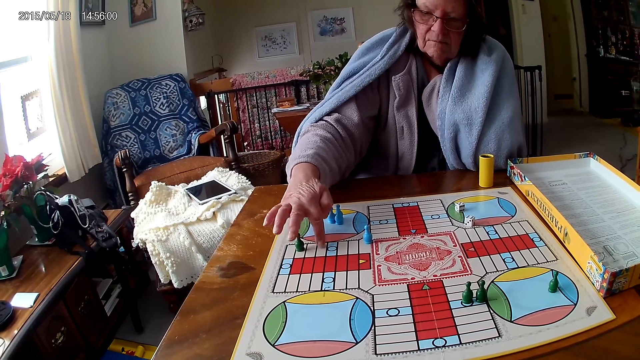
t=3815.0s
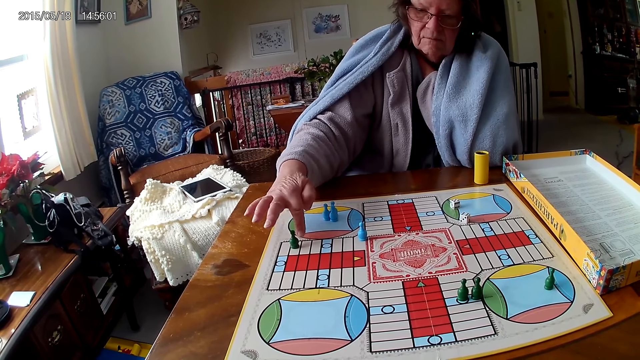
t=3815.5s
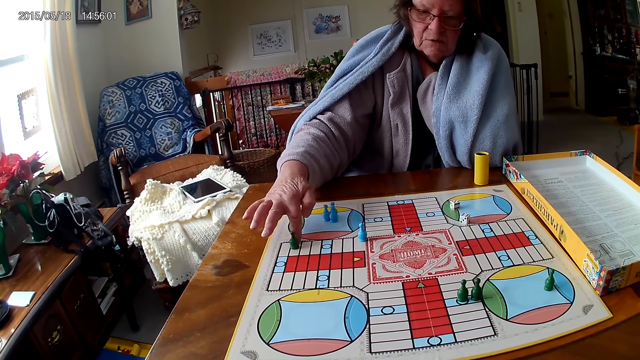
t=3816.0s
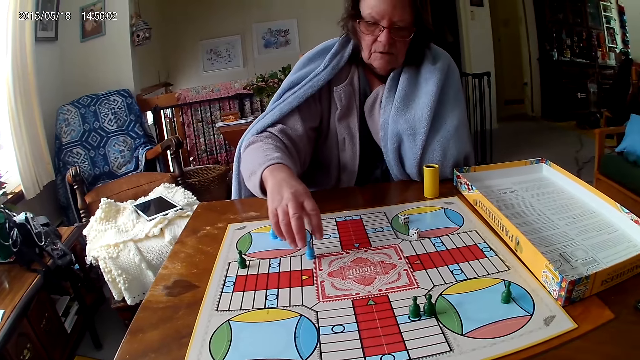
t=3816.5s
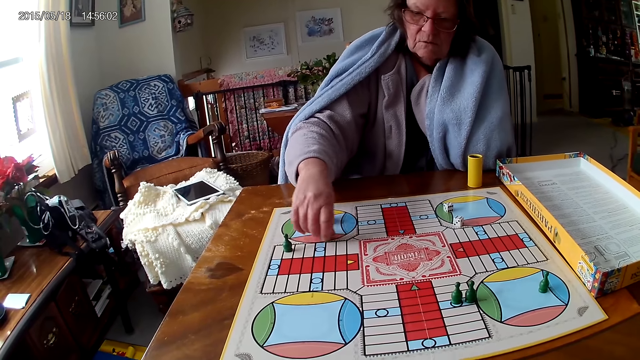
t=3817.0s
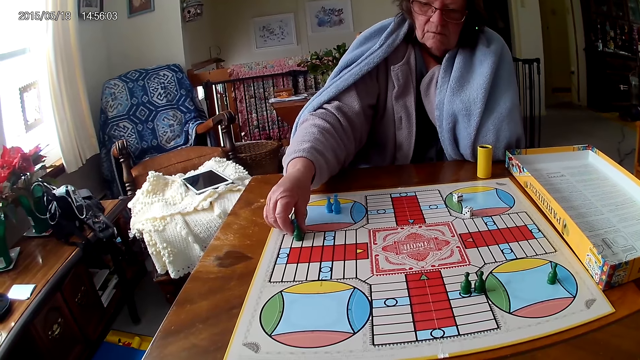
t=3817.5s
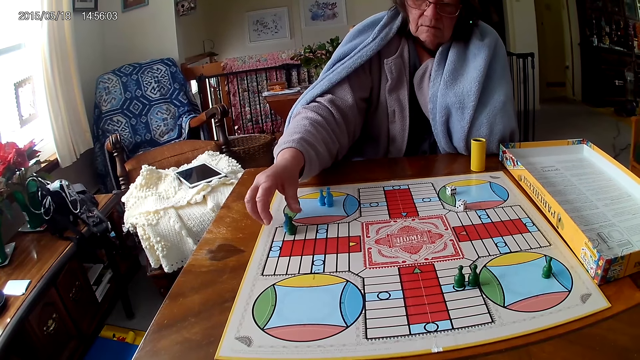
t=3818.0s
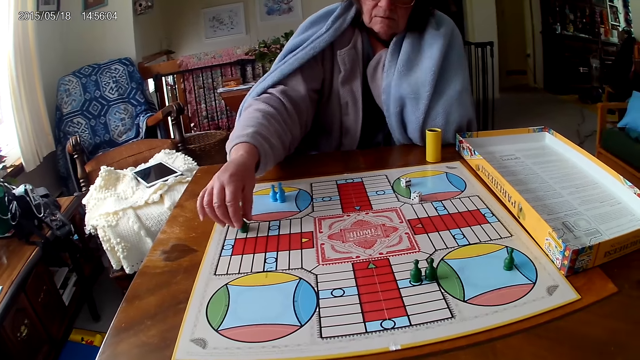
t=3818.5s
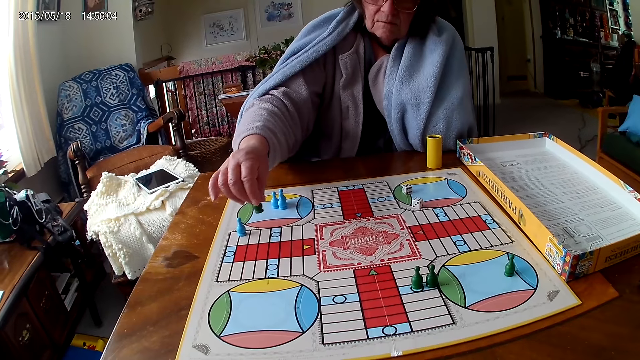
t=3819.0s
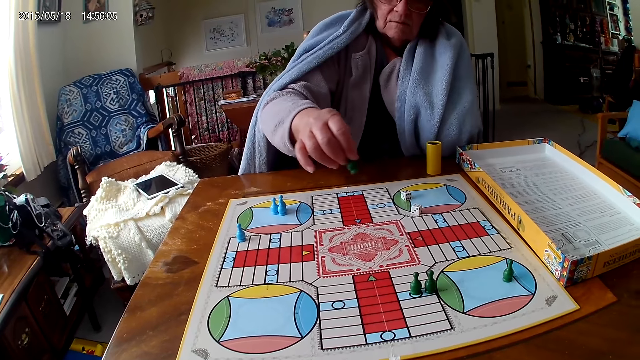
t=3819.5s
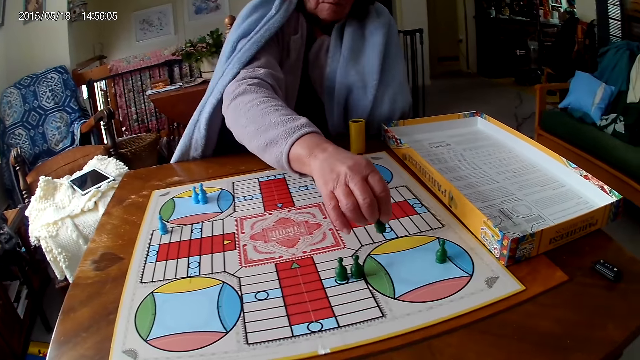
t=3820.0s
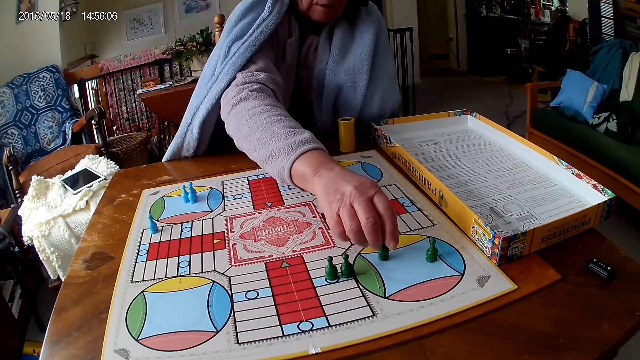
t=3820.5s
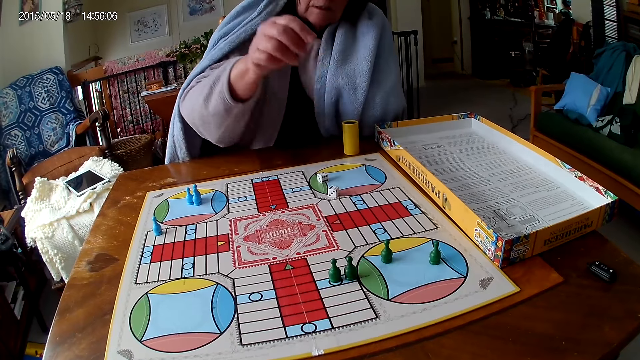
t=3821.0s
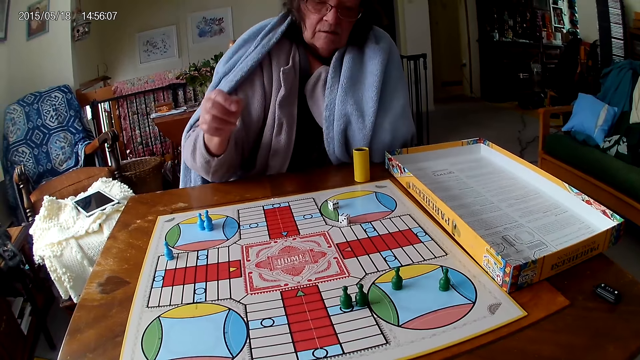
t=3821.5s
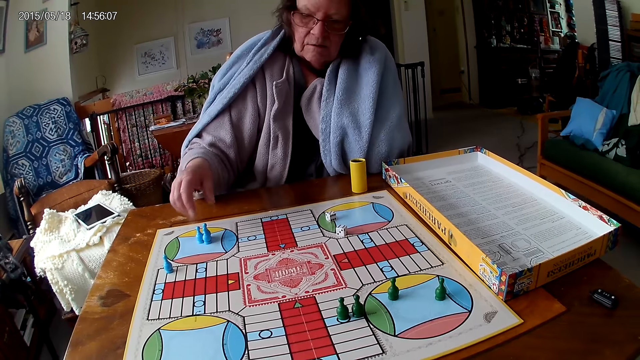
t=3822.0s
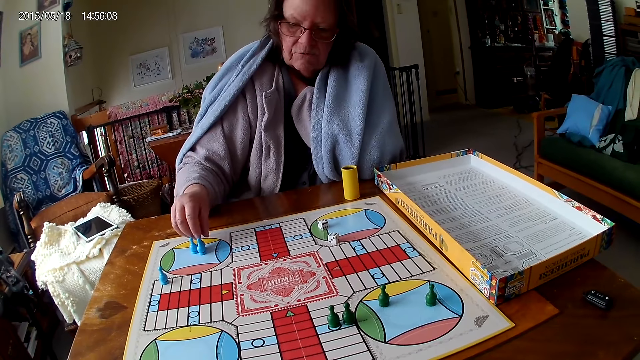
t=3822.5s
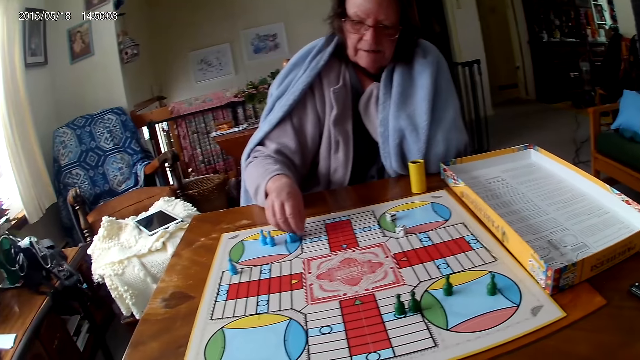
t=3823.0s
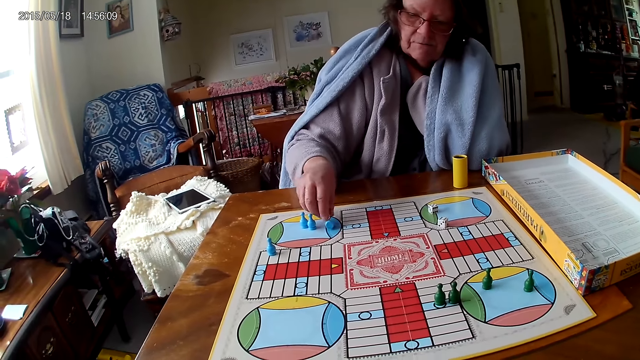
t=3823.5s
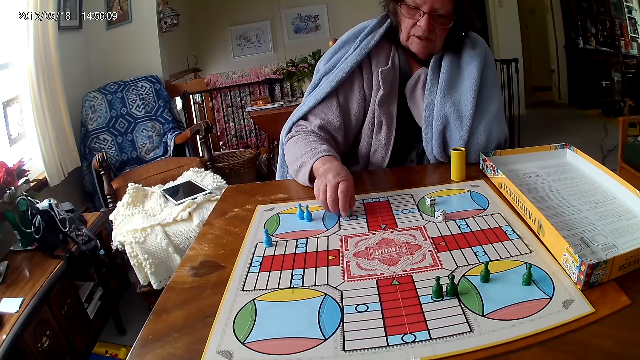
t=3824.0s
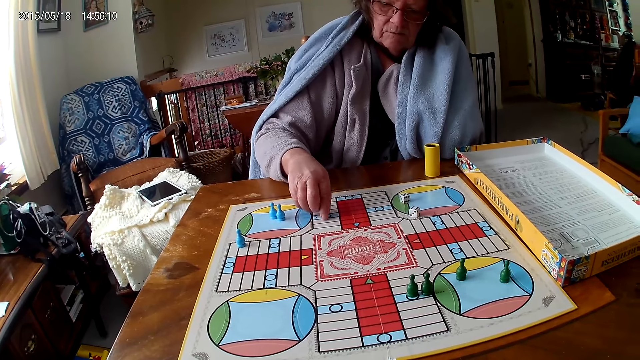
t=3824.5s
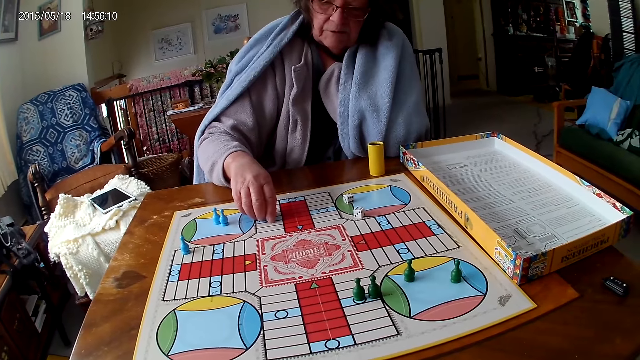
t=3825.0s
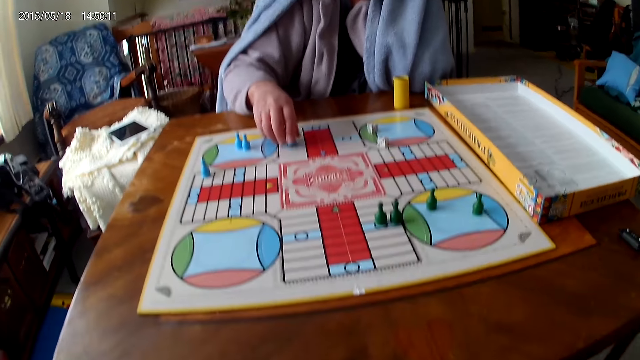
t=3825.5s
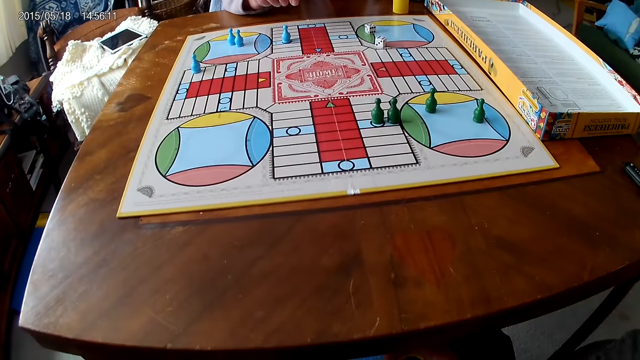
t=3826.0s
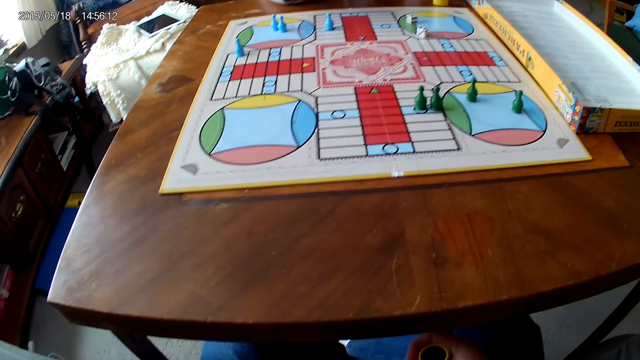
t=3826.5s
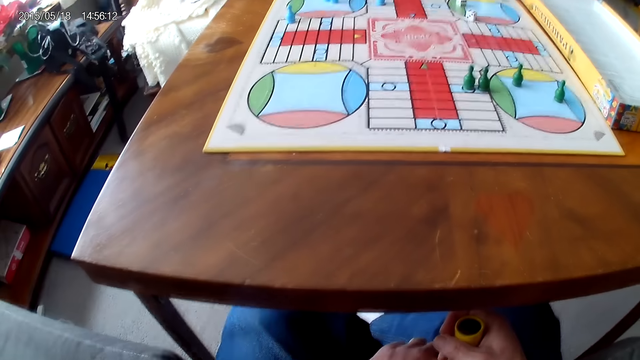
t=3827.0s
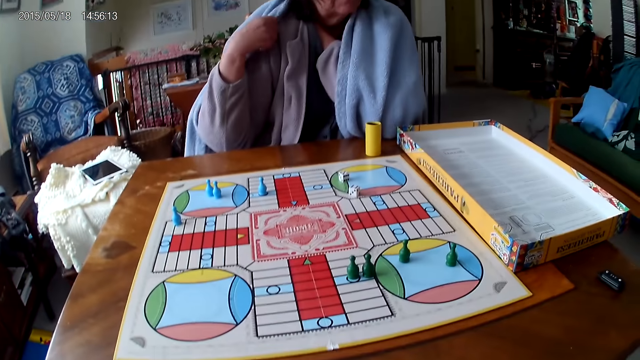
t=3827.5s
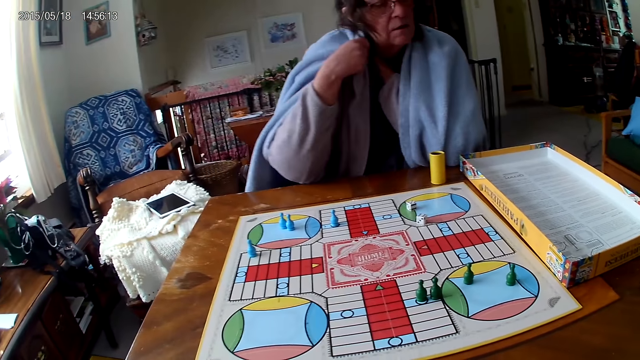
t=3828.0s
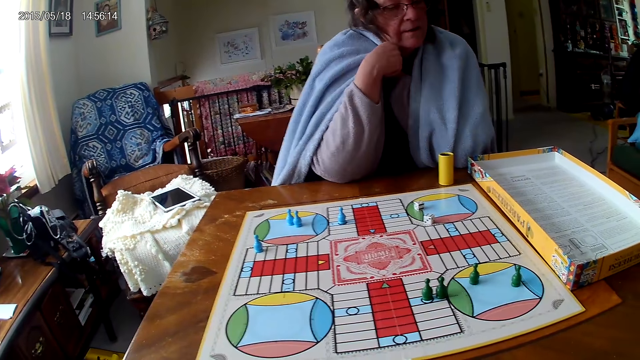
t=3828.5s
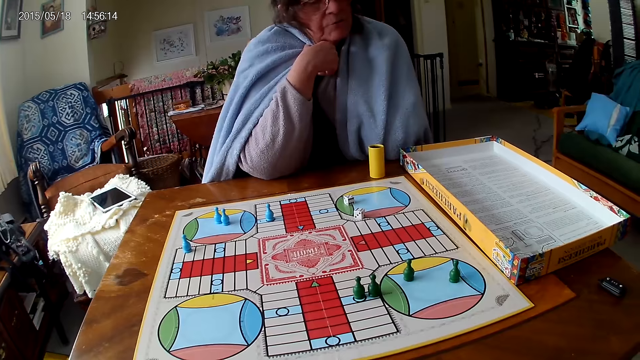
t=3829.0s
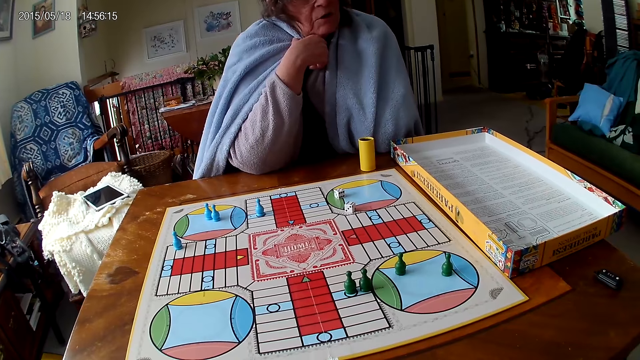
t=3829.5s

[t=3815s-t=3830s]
A woman moves the ludo token from the ludo game with her right hand. She touches the ludo token on the ludo game with her right hand. She moves the ludo token from the ludo game with her right hand. She falls the ludo token on the ludo game with her right hand. She picks the ludo token from the ludo game with her right hand. The camera wearer holds the dice cup in his right hand. He looks around.

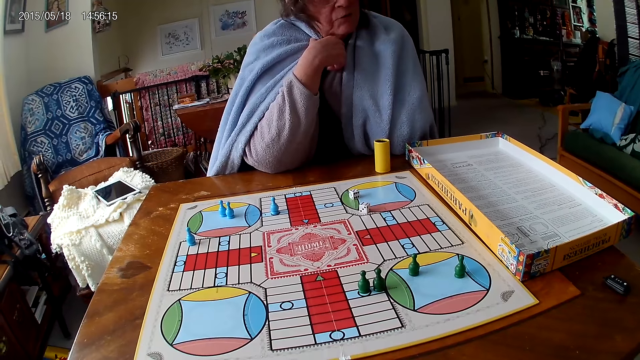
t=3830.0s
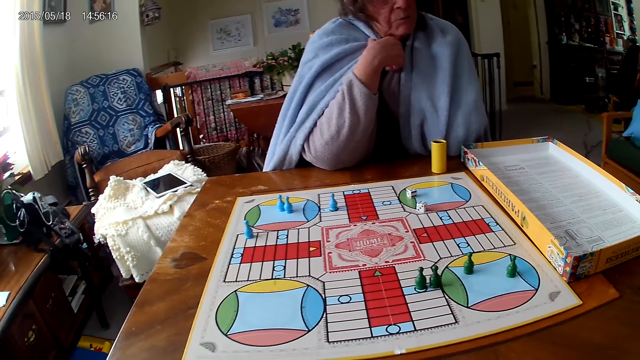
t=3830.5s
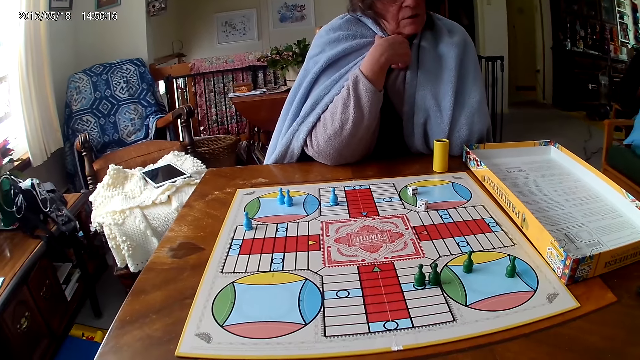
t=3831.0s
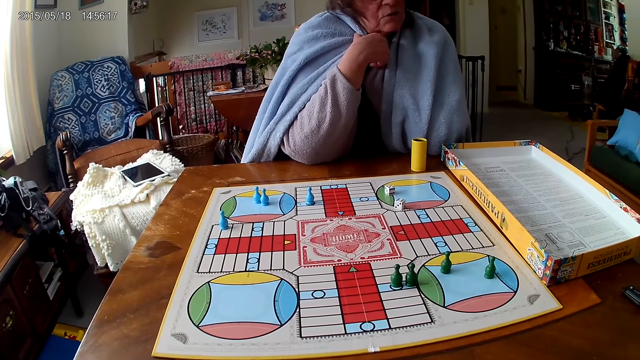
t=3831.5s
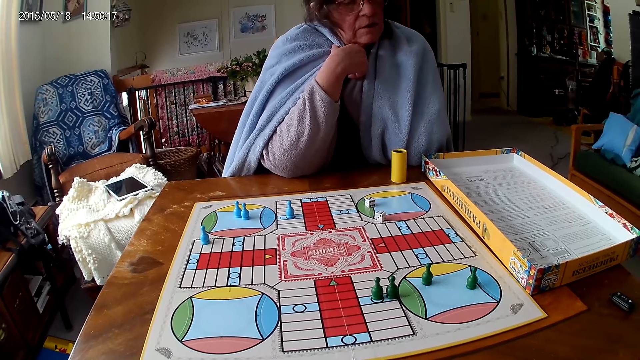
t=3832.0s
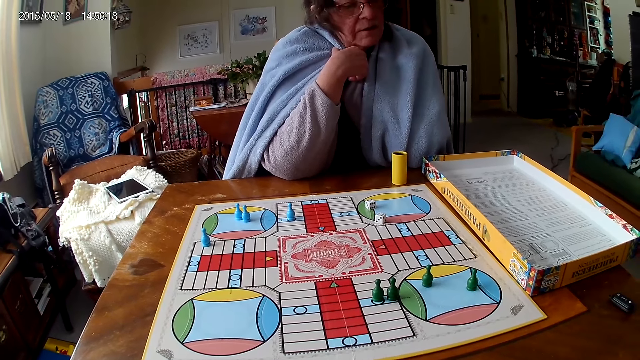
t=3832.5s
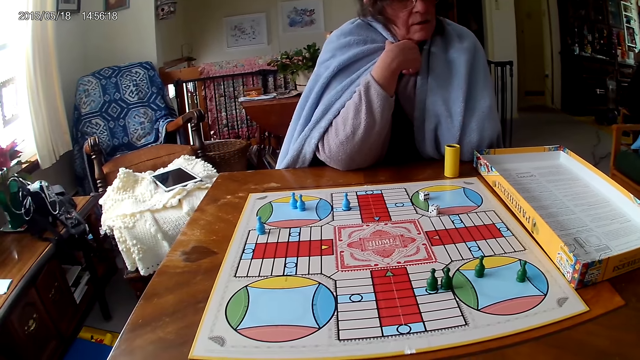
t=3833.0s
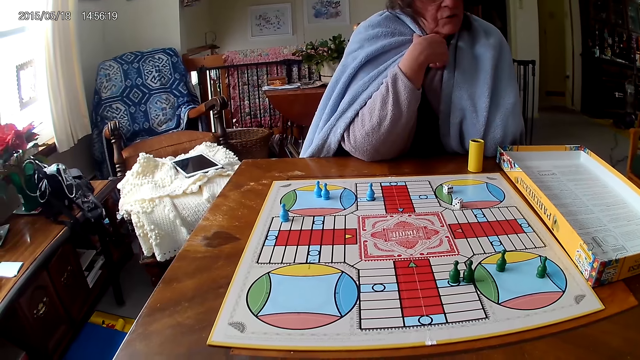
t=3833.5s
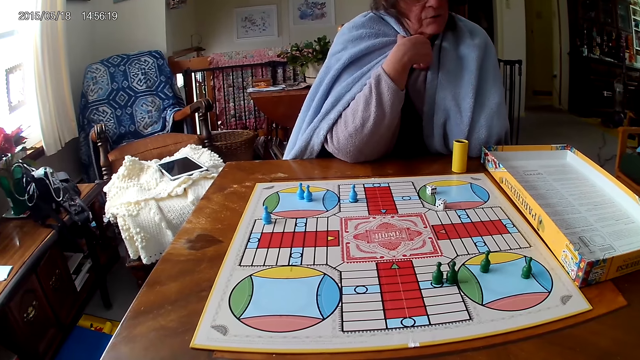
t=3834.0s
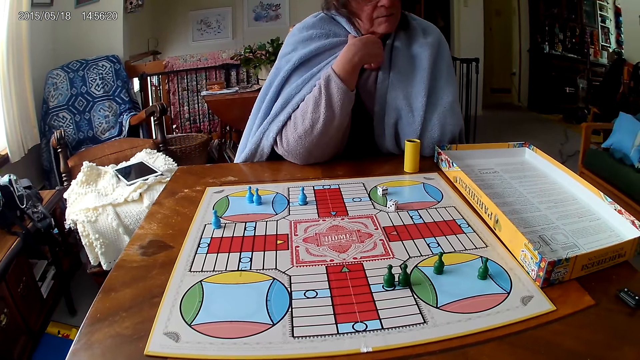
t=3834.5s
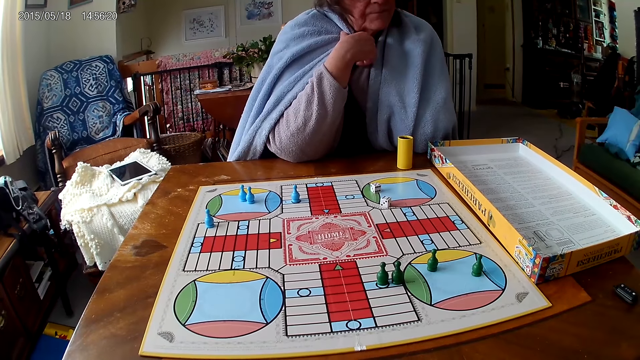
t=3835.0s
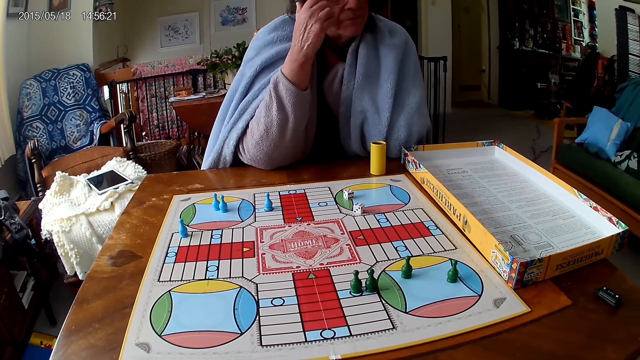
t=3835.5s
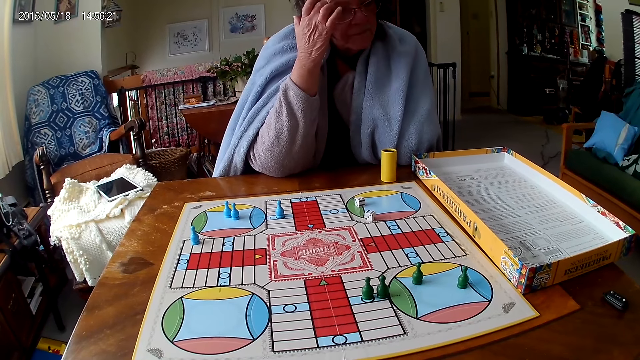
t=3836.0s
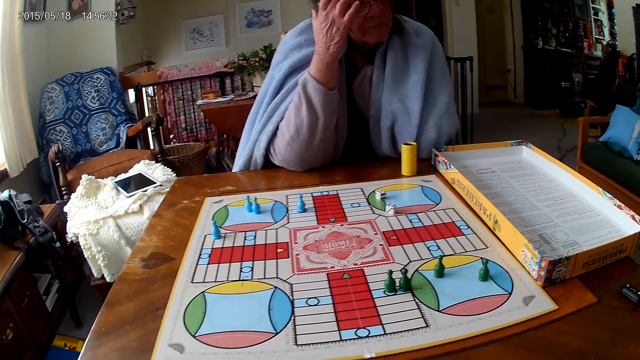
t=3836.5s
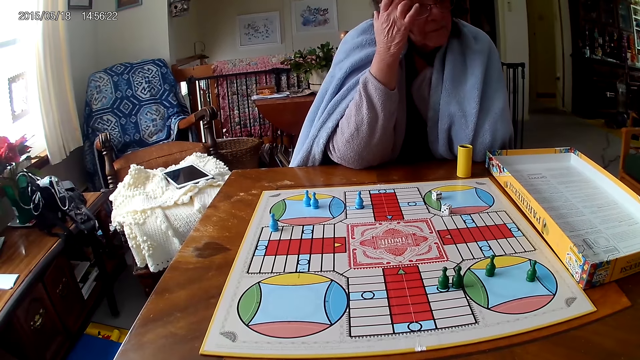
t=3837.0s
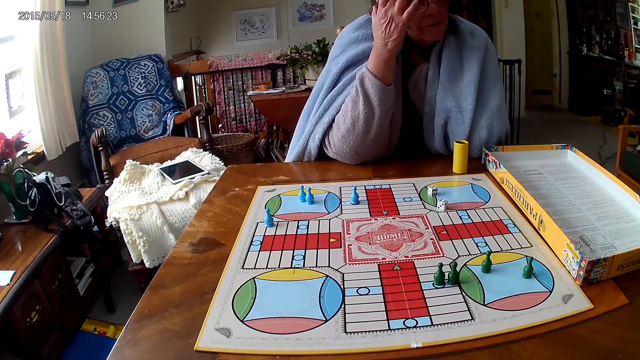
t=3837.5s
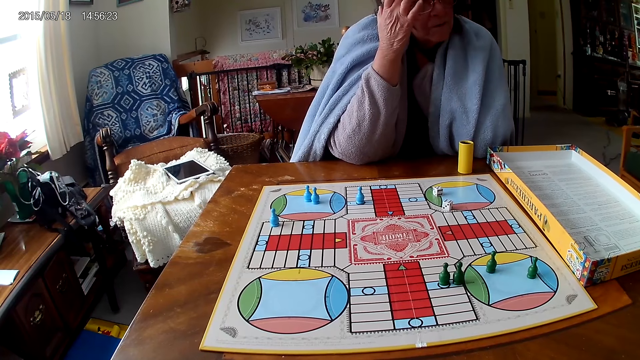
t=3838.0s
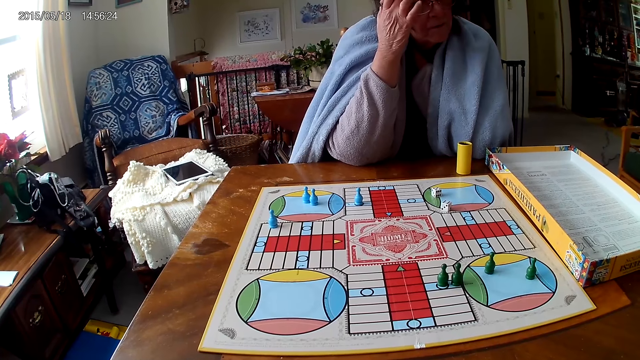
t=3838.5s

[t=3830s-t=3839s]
A woman scratches her head.
